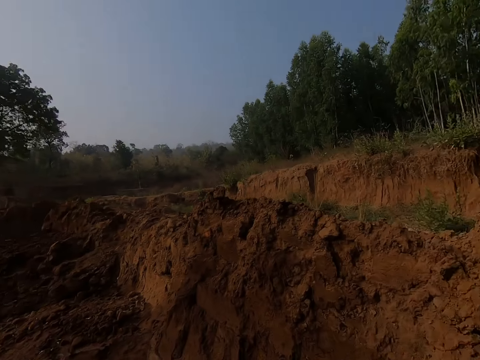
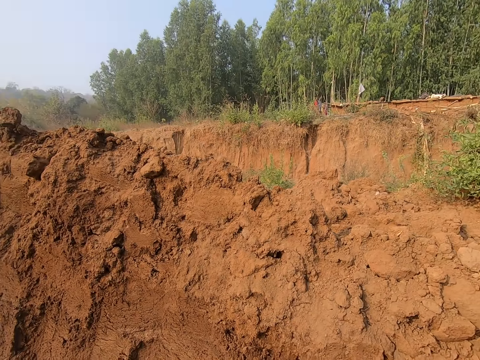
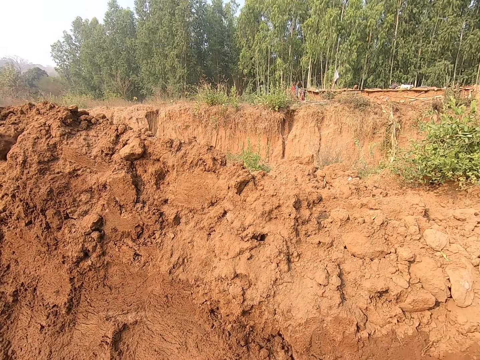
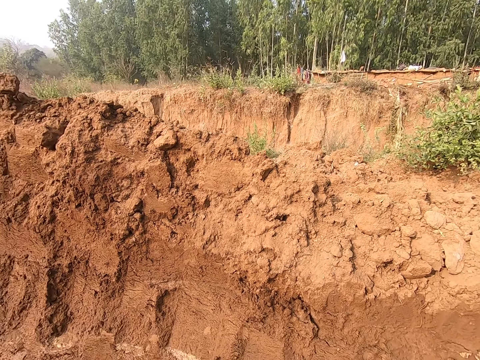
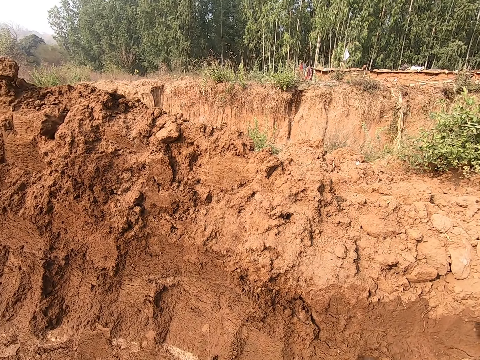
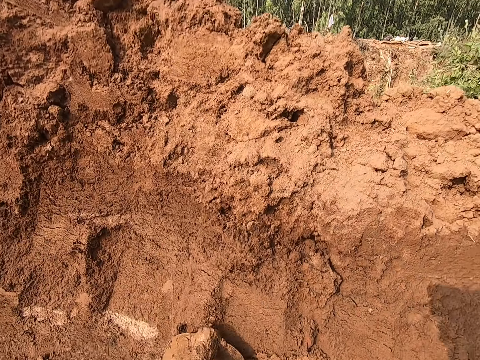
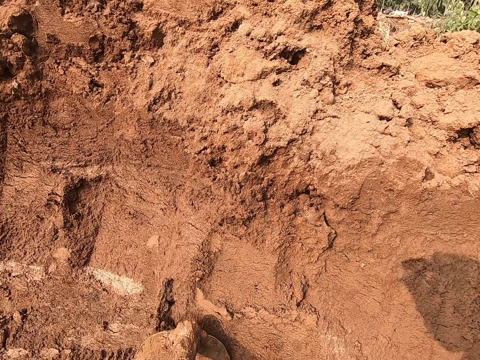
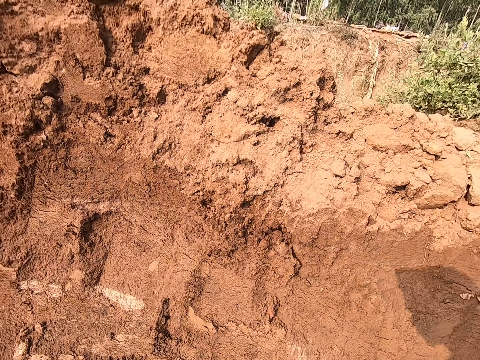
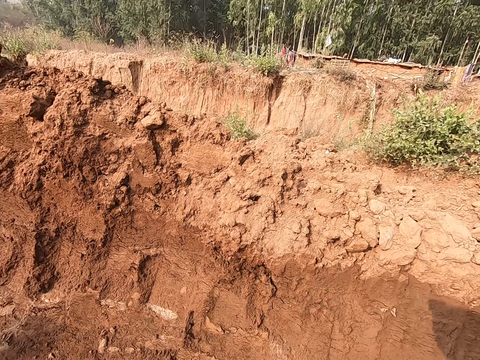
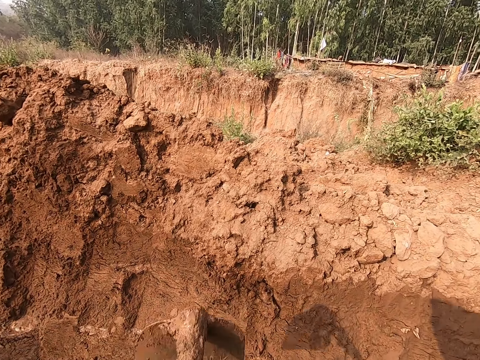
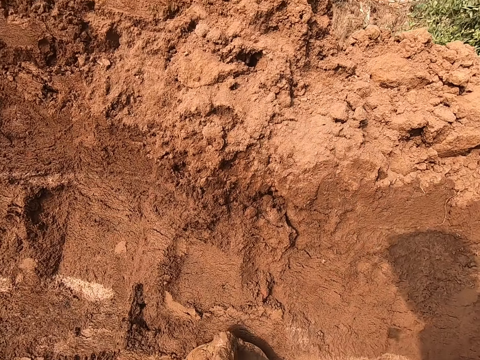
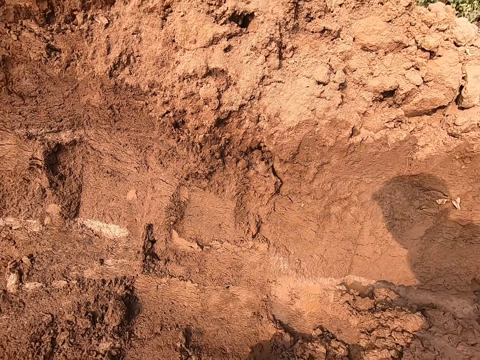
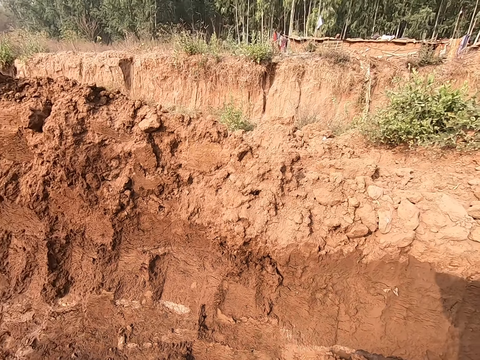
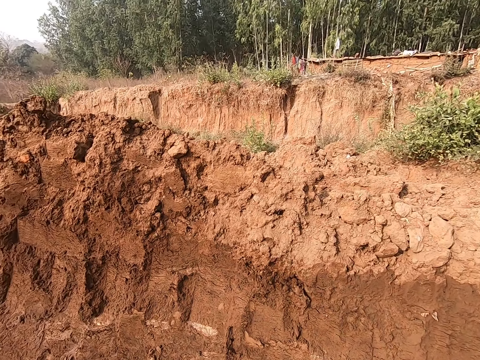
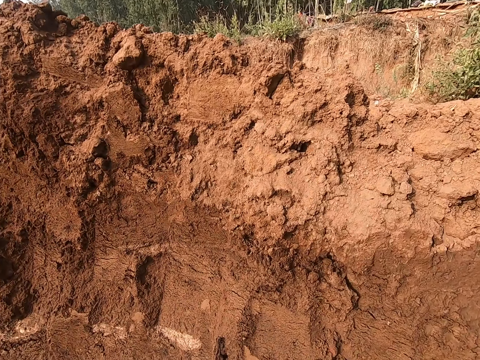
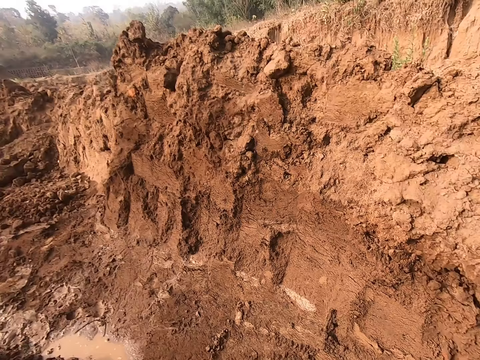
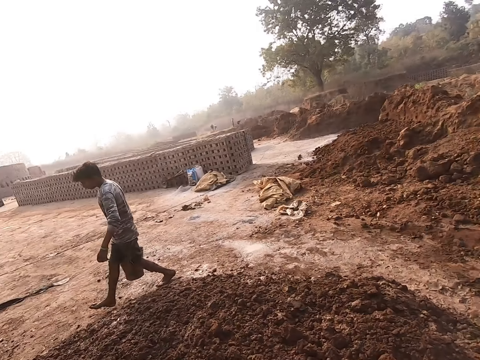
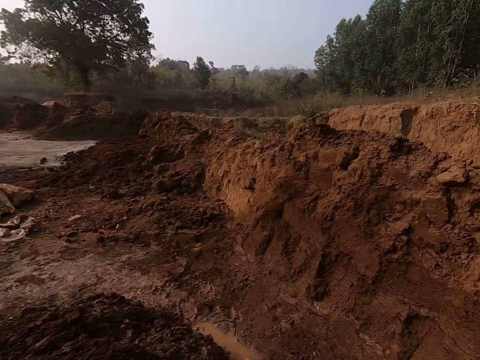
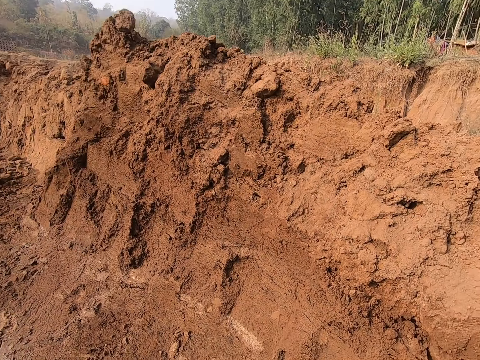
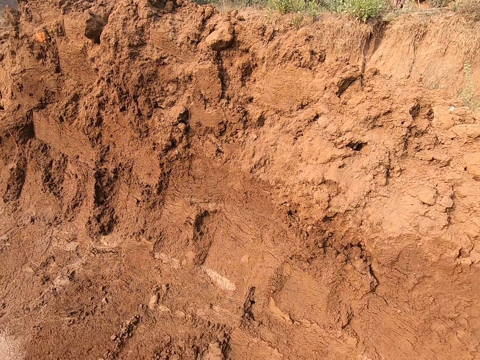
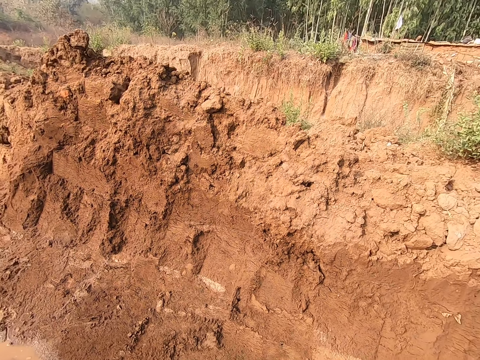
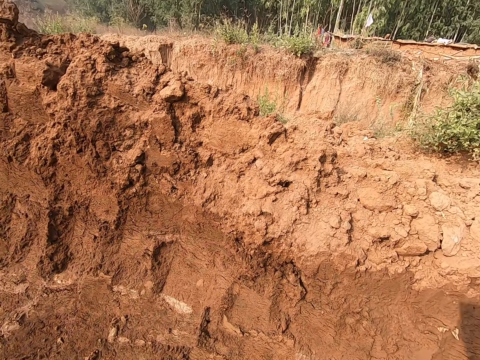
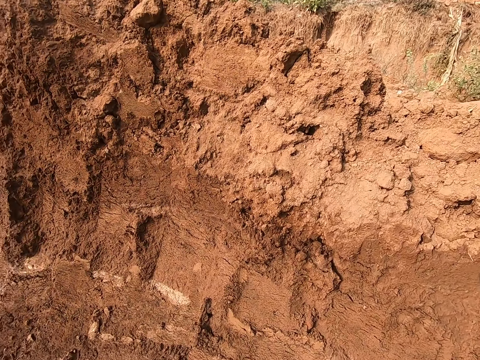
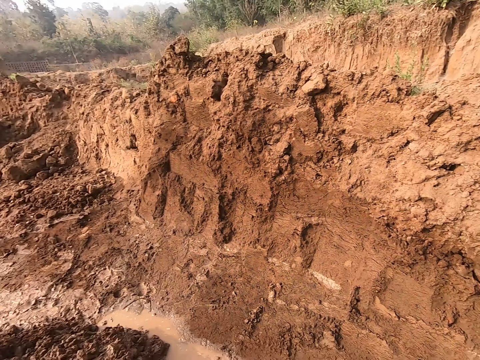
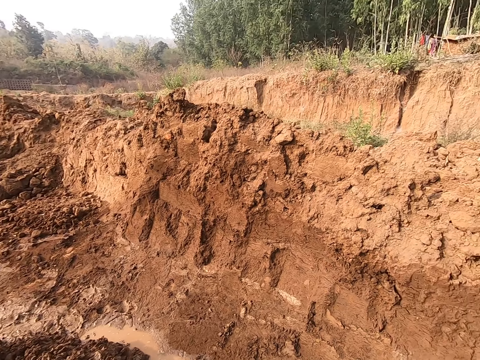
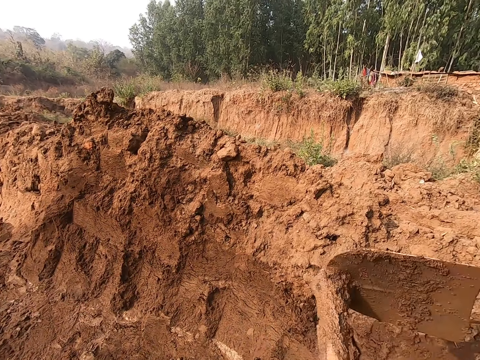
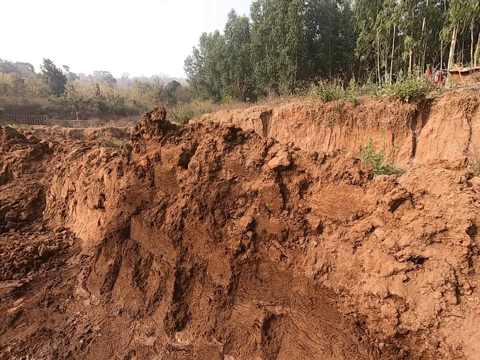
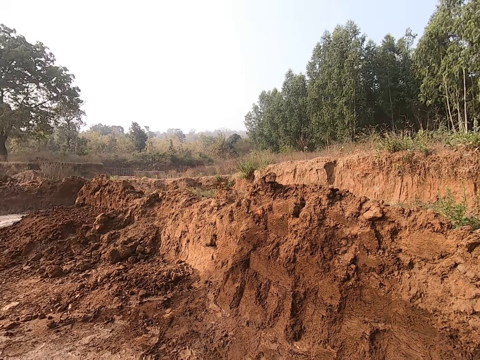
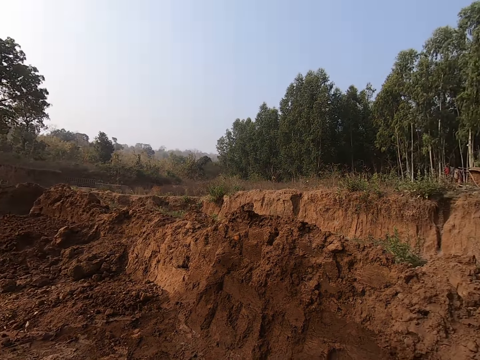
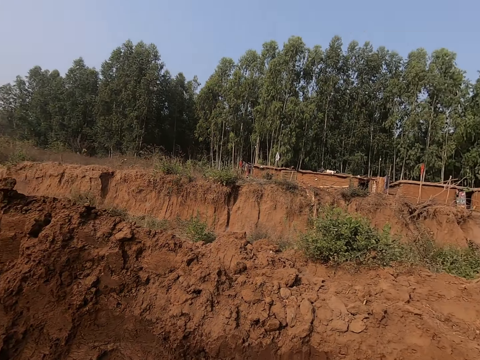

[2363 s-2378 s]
The camera wearer digs sand with a shovel.

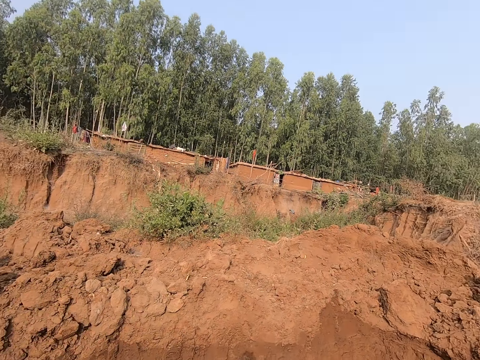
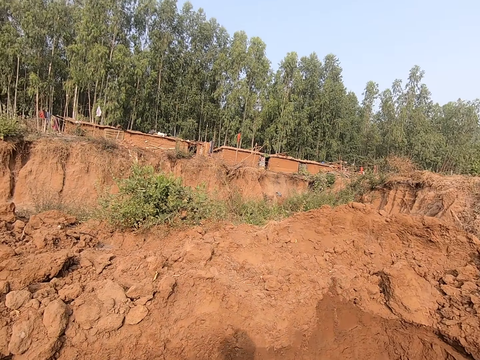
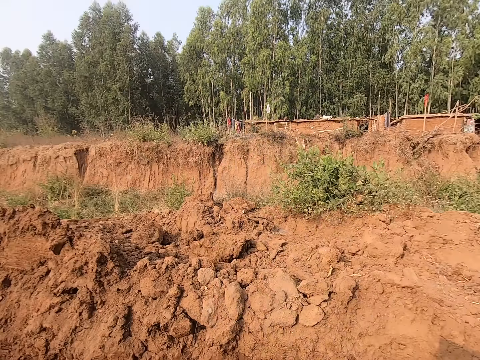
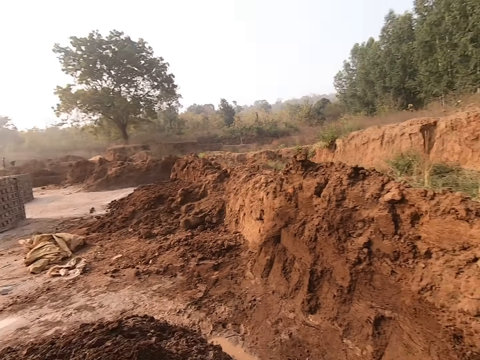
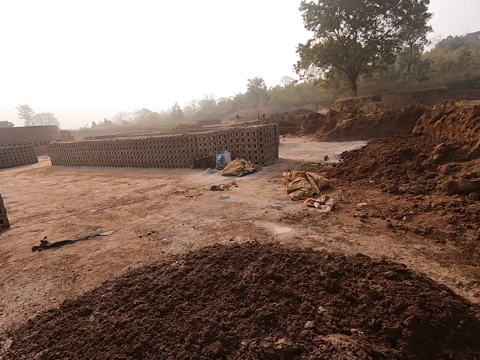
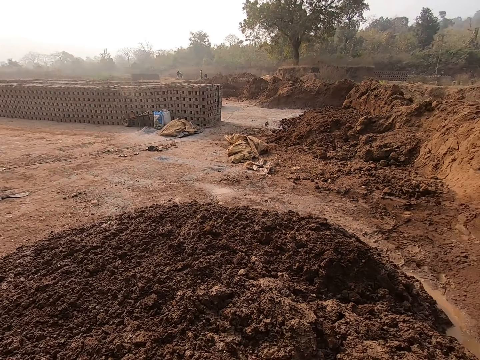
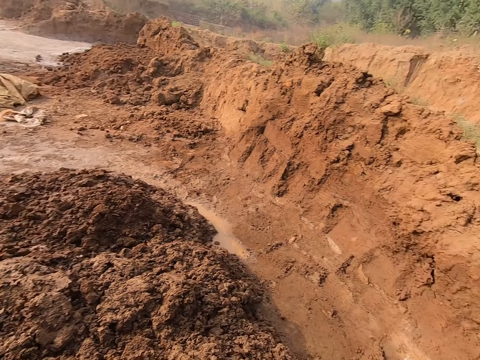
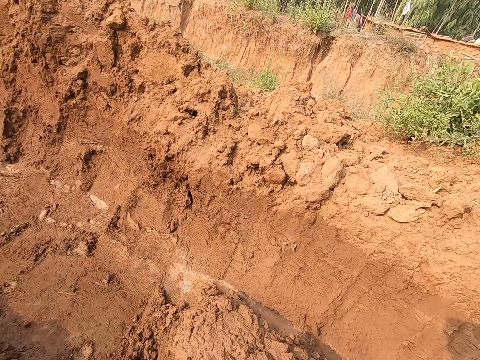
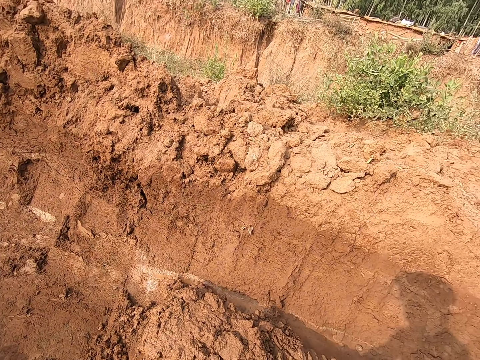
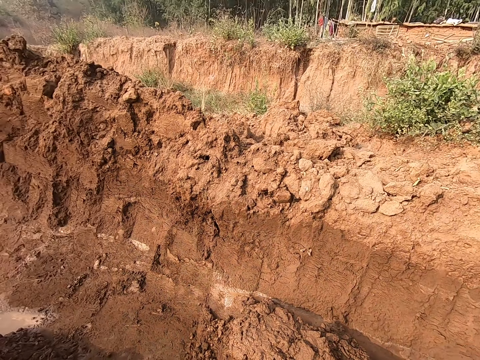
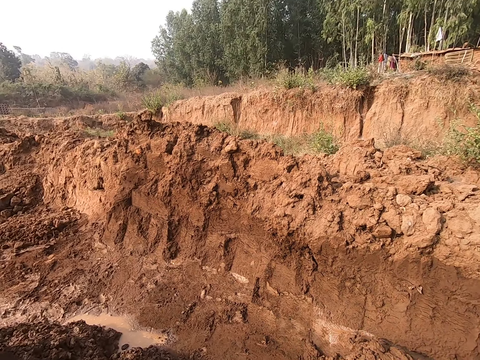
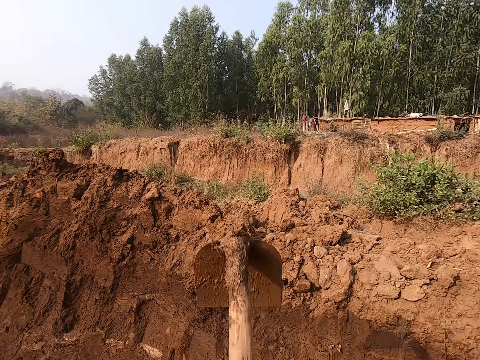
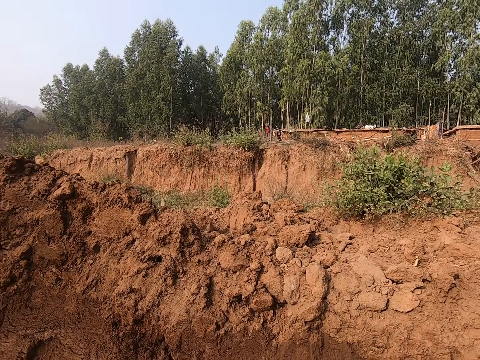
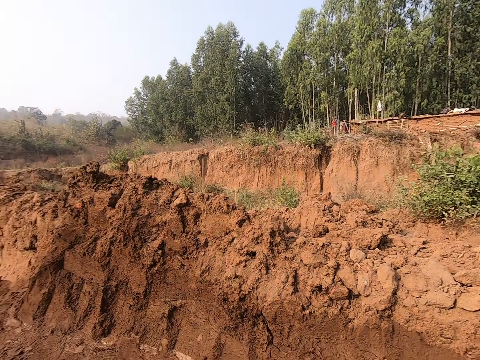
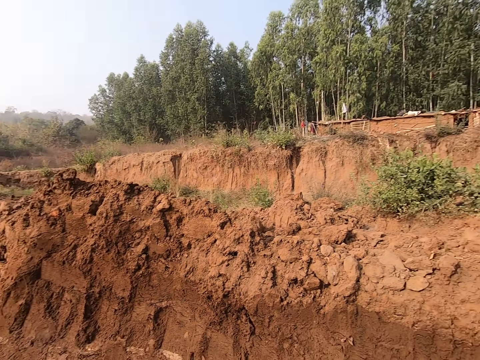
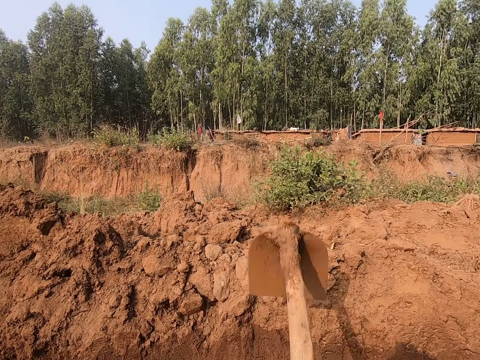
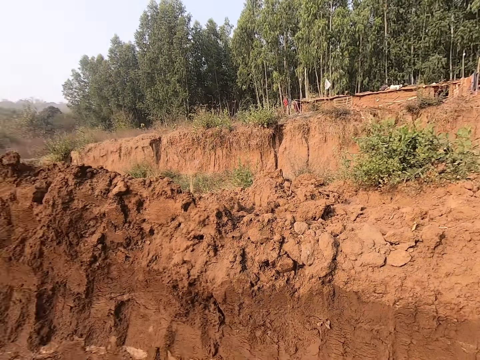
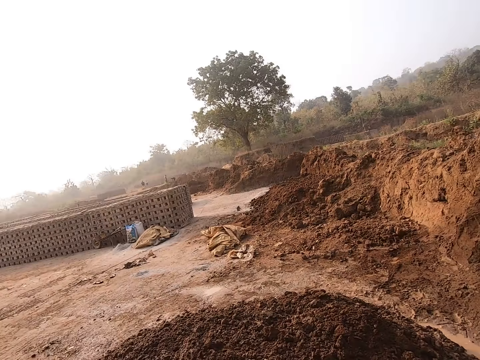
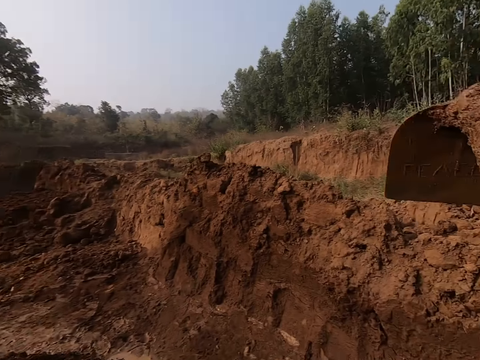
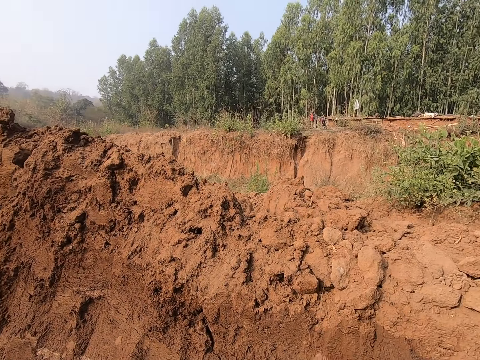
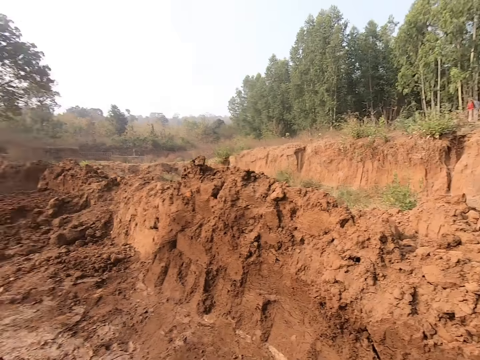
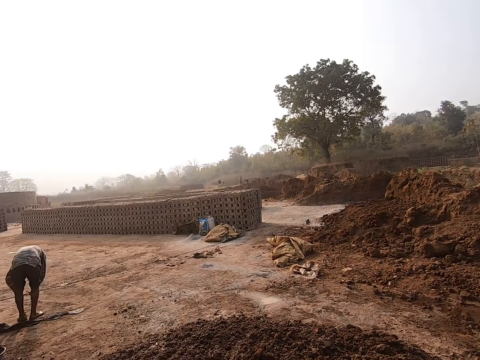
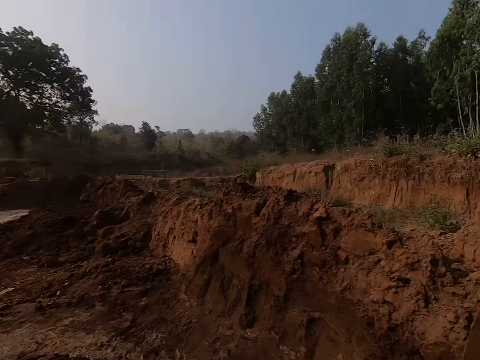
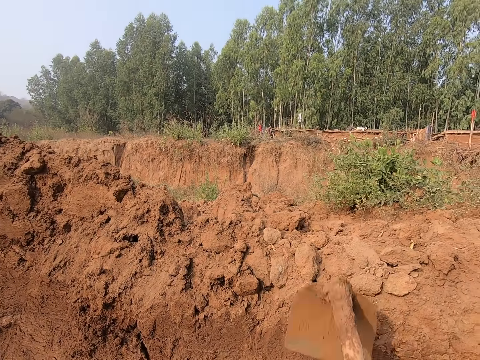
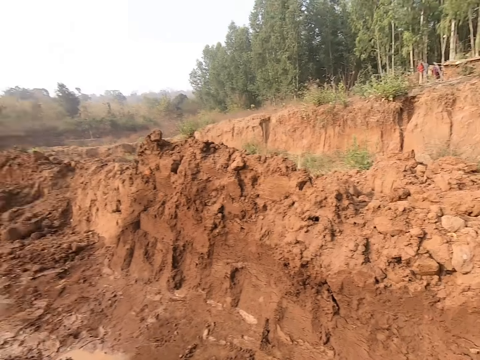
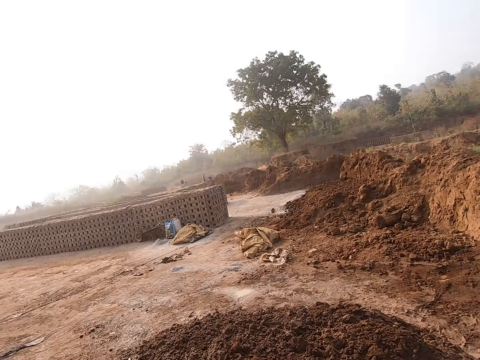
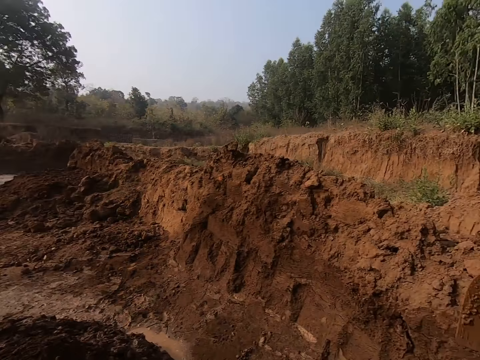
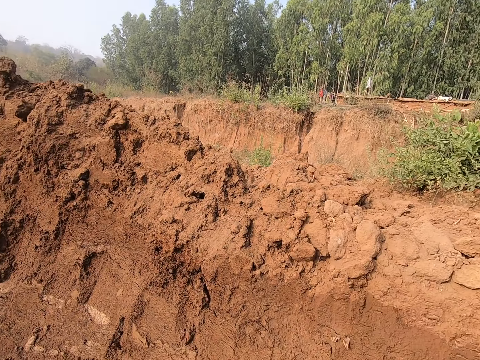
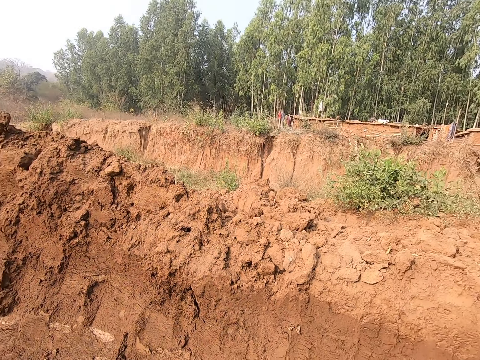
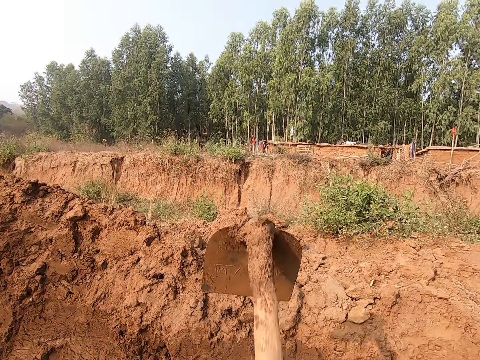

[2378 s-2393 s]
The camera wearer looks around. They dig sand with a shovel.
